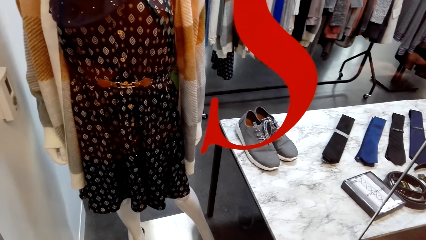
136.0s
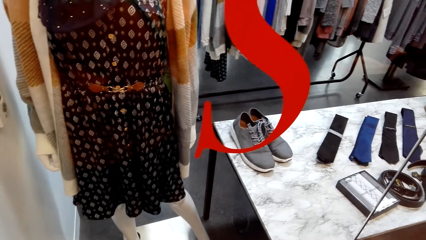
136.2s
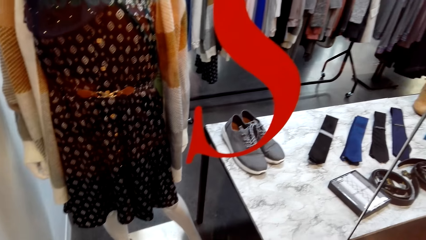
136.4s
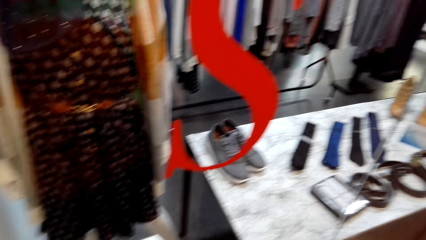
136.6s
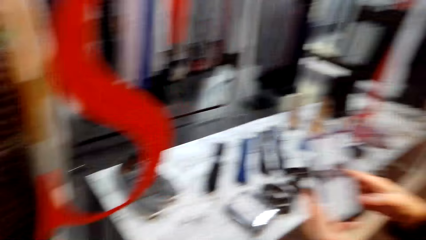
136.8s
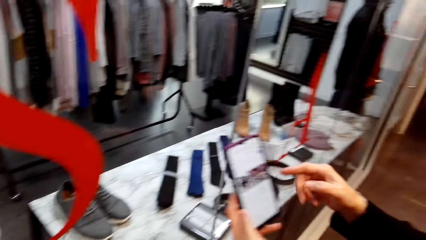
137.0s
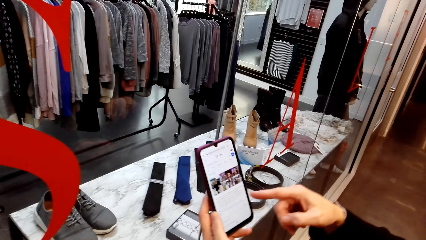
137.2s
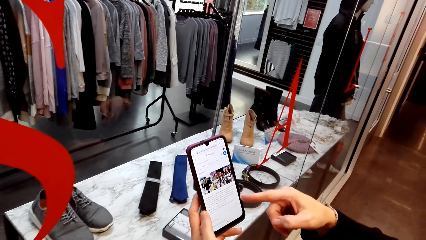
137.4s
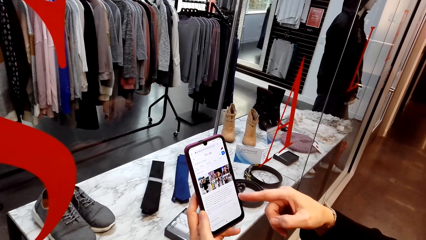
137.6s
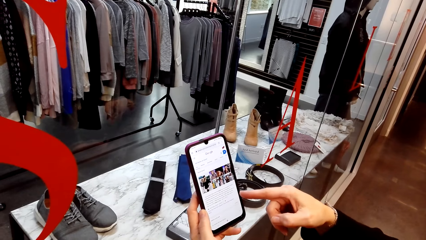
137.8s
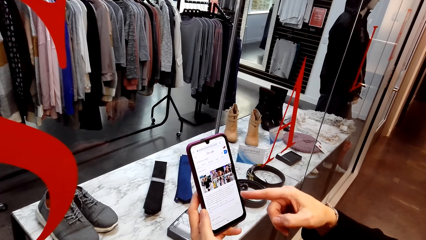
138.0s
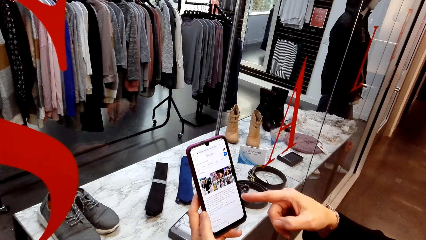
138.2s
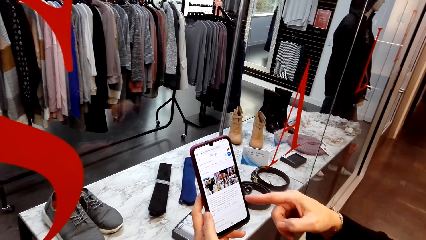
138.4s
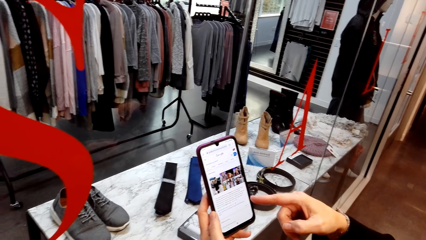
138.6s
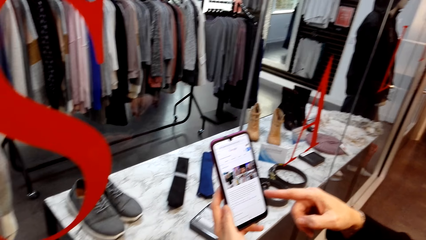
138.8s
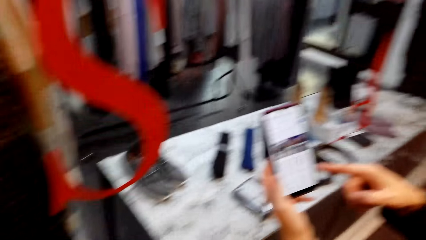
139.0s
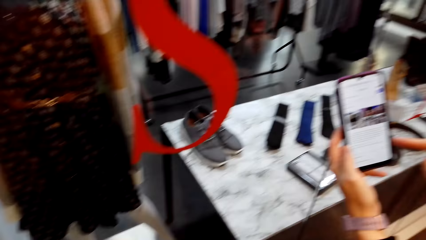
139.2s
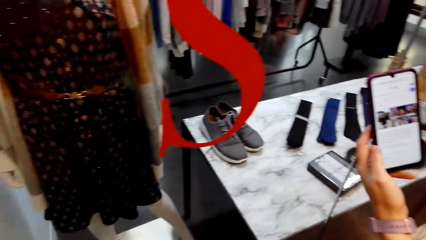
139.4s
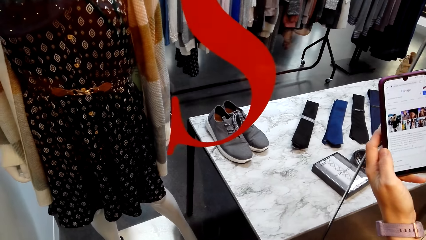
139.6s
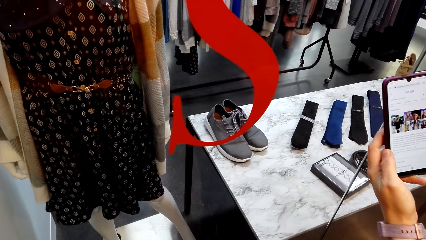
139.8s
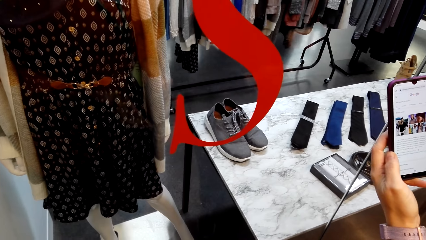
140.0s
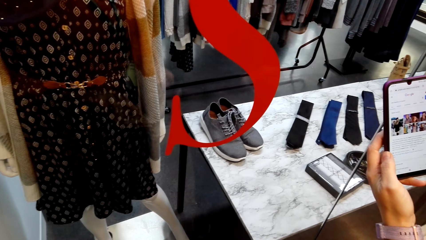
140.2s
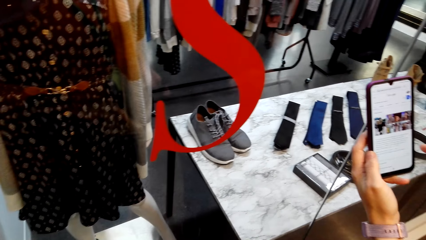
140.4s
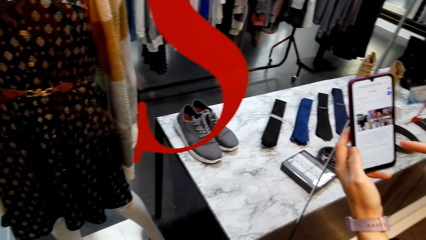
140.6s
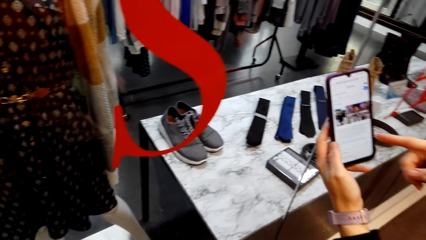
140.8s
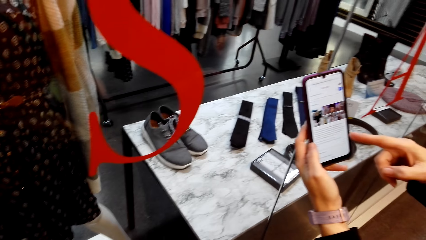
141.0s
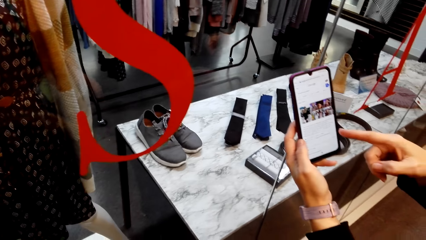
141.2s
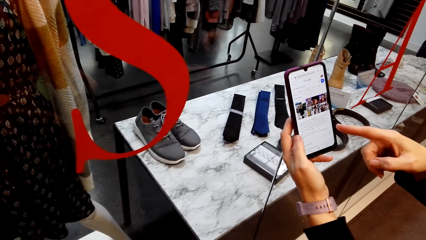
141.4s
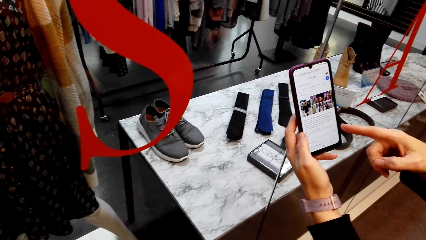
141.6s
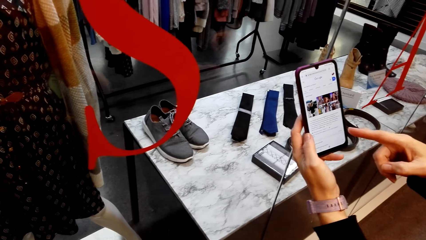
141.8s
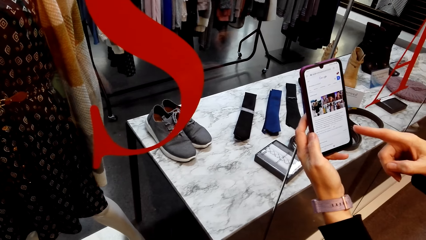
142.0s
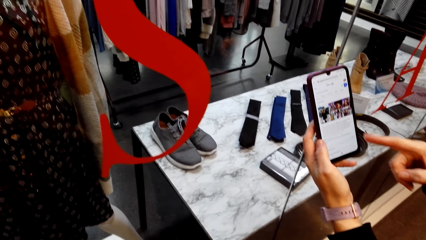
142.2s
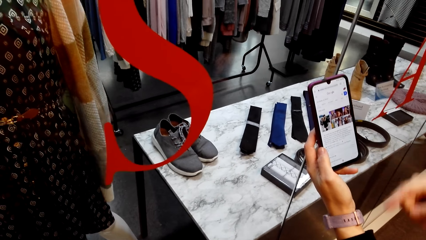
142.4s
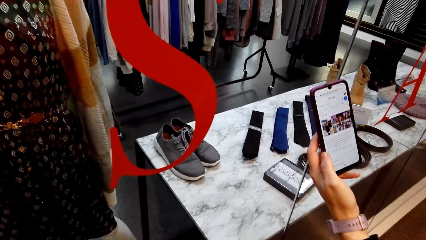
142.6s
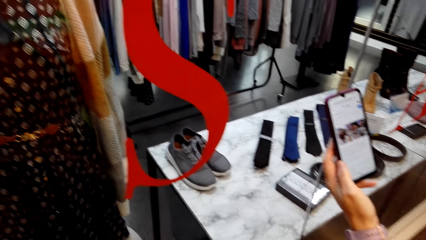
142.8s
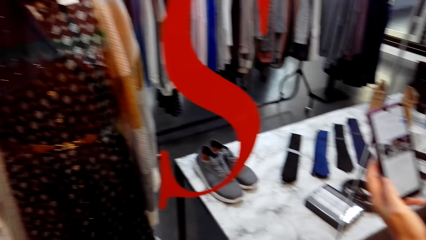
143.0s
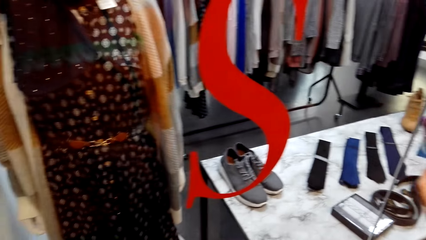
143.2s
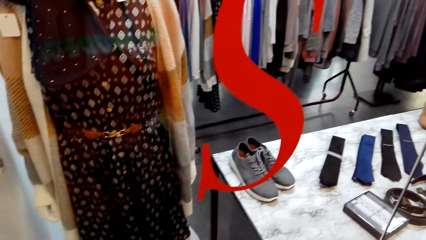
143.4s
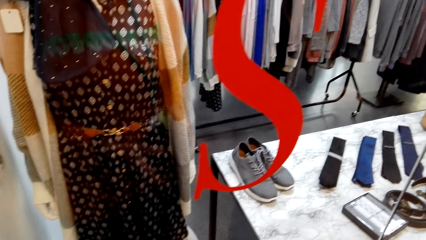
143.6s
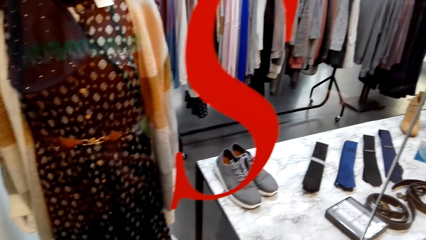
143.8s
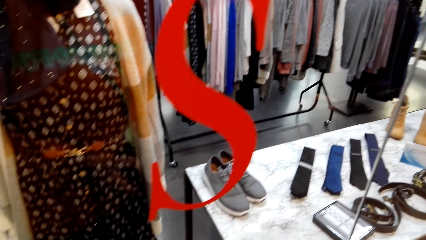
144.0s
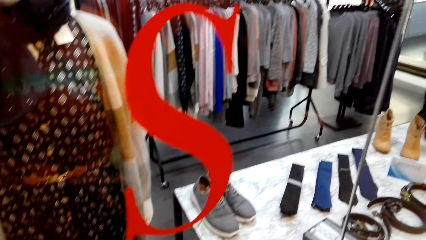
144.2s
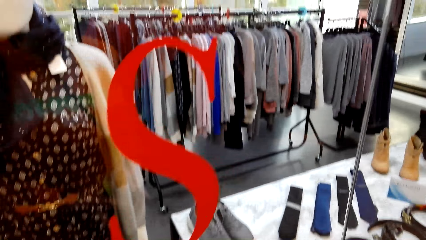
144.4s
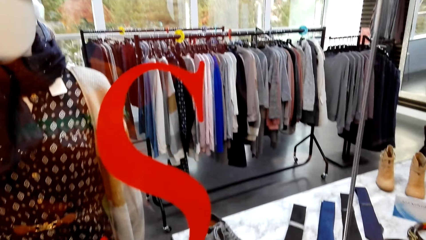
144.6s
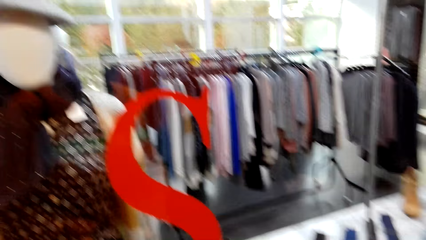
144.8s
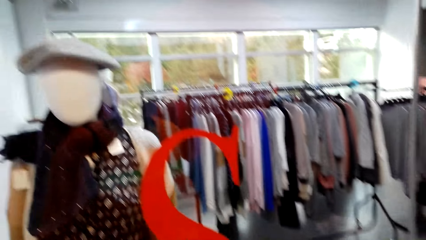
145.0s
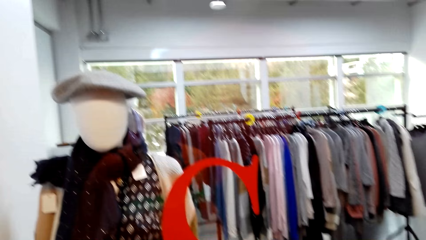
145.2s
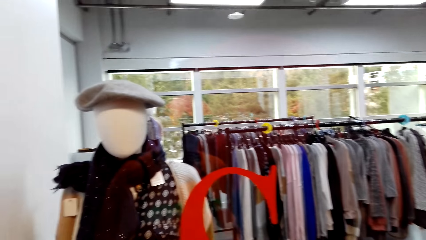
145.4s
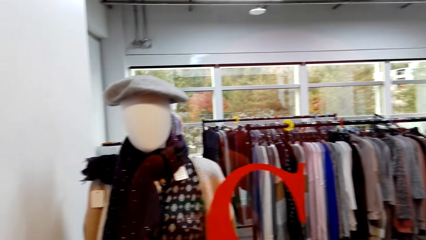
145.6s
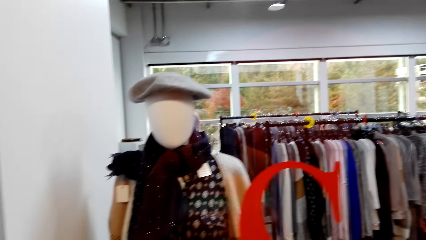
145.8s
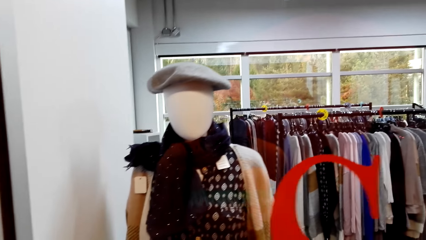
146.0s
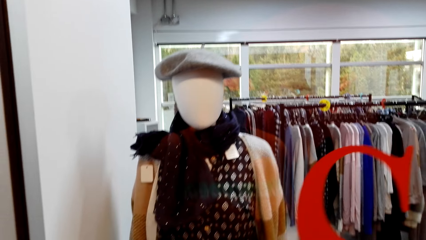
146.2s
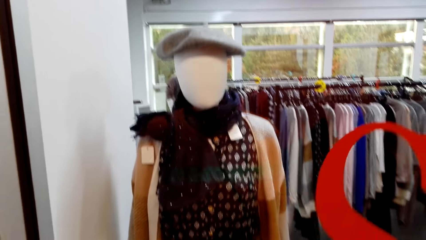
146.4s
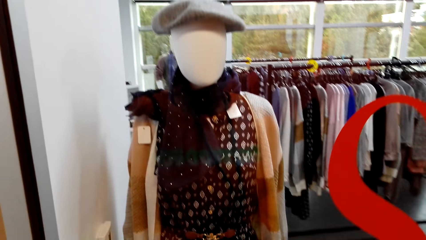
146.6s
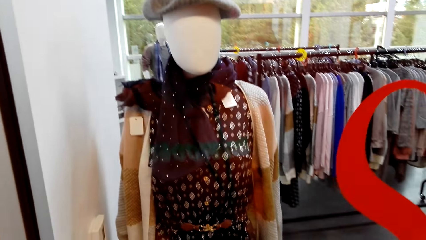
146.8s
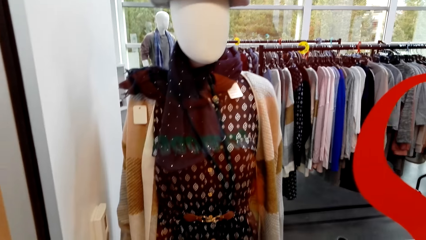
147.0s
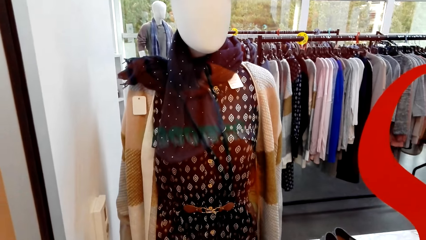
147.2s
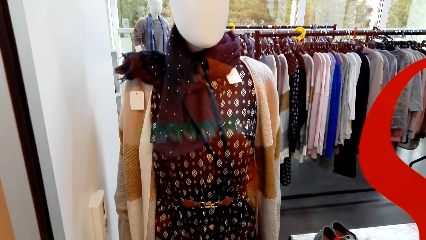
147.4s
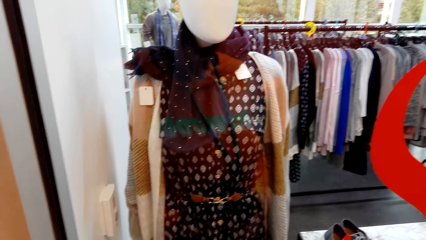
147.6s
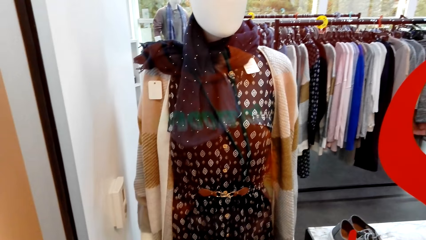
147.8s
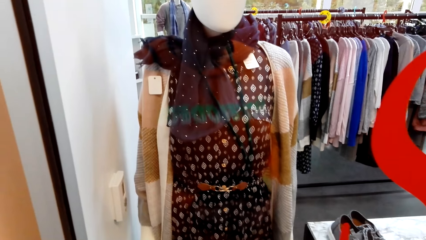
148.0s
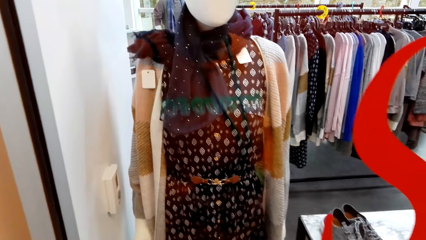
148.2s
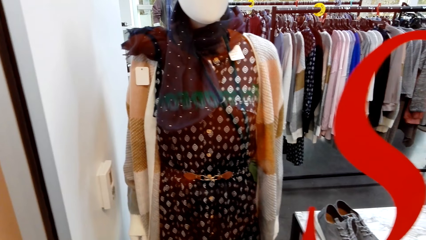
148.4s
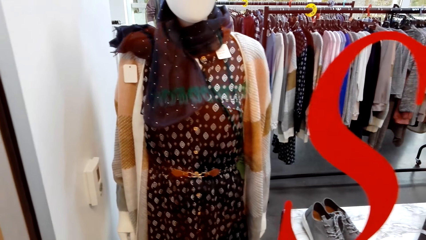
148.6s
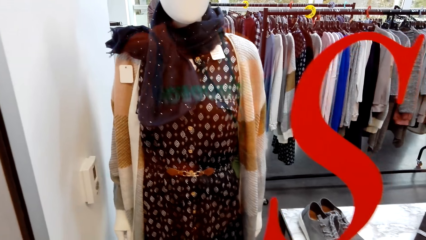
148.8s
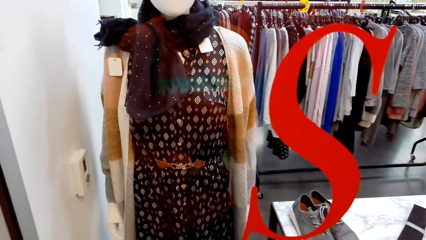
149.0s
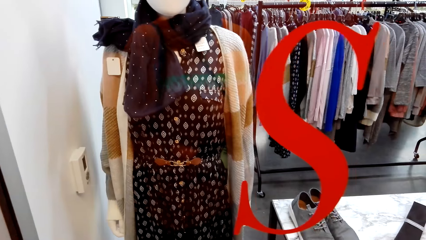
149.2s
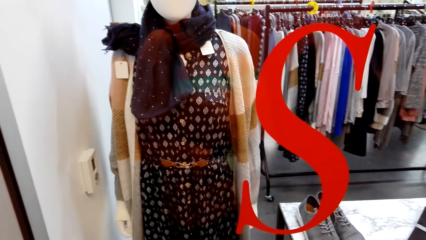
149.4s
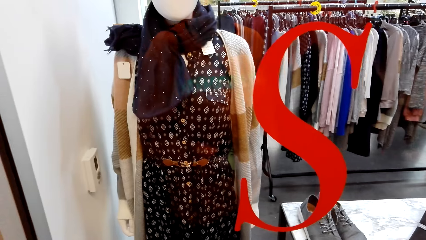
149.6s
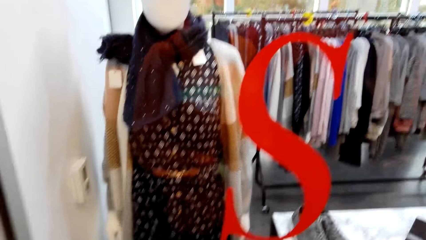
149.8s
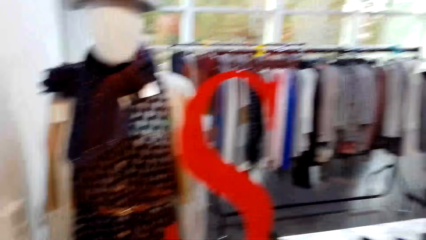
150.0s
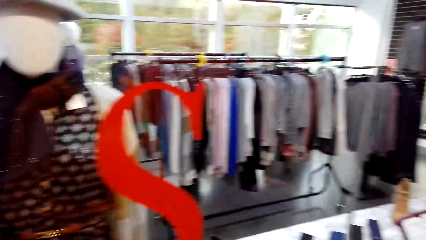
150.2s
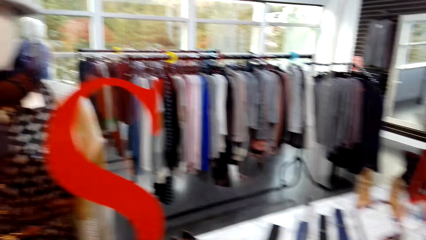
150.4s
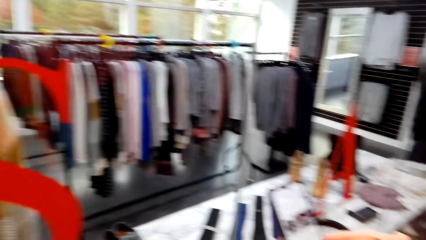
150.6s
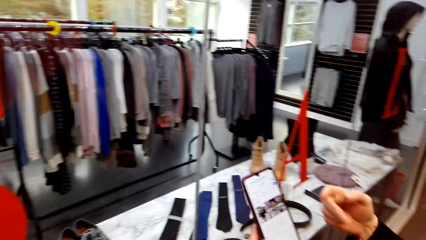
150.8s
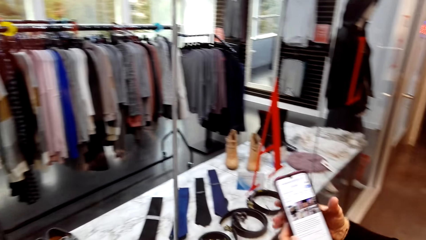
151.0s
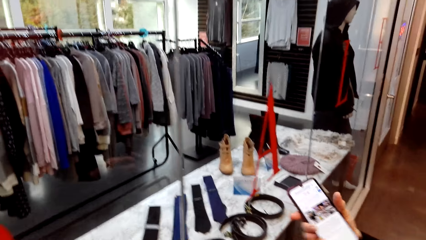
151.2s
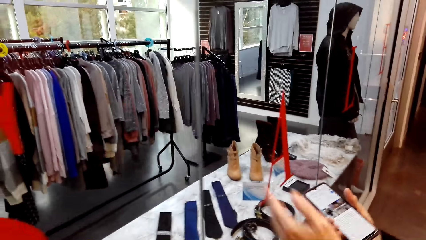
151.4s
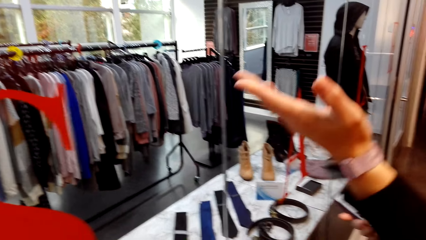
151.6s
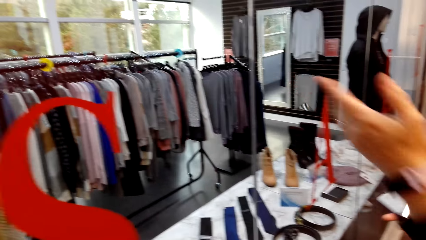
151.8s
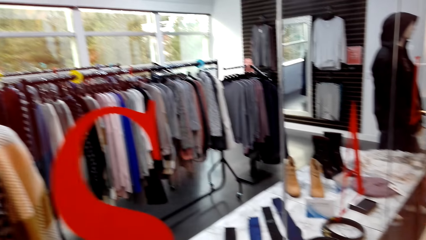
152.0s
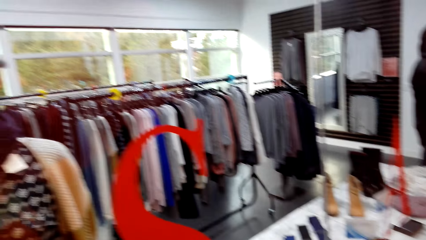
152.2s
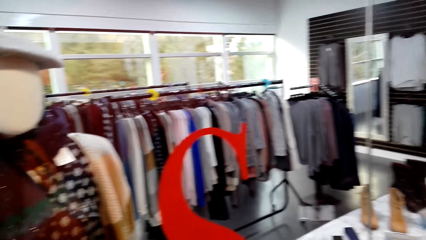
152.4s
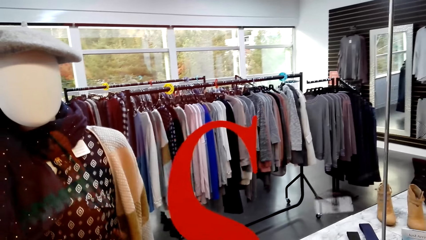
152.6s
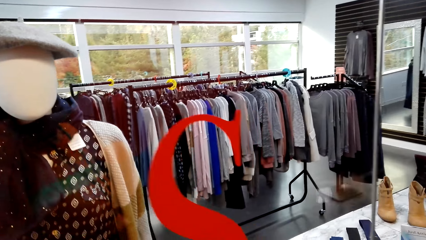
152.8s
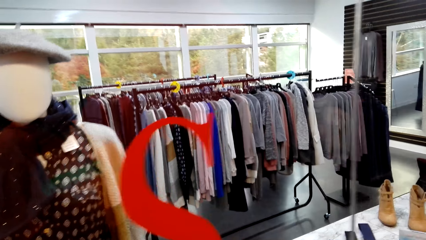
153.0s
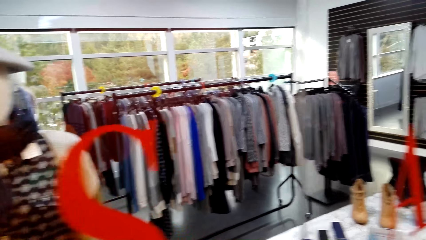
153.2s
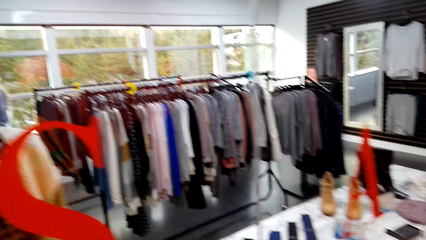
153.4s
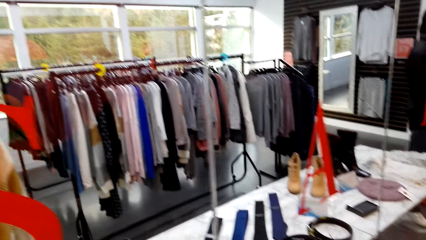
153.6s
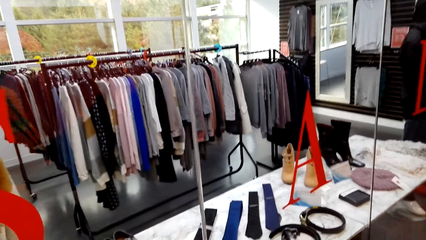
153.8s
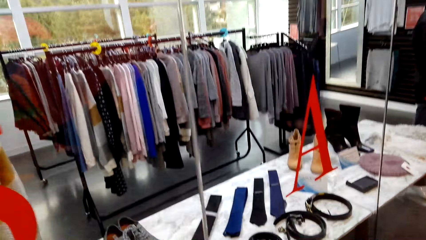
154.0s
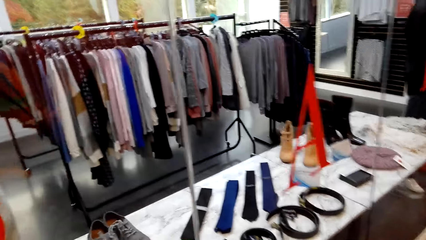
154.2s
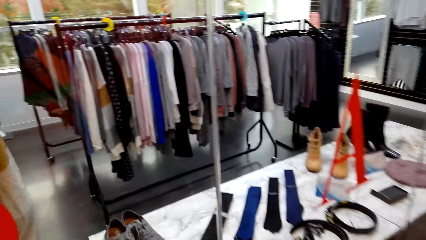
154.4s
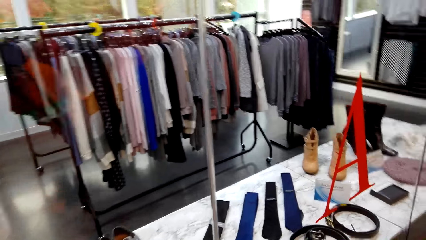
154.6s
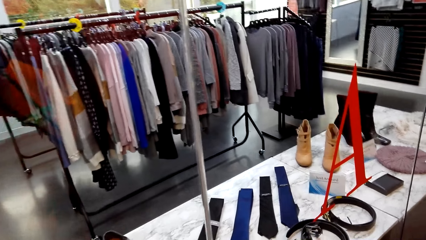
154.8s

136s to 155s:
The camera wearer stares at the mannequin. A woman uses the phone. The camera wearer talks to the woman. They stare at the mannequin. They look around the clothing shop.
